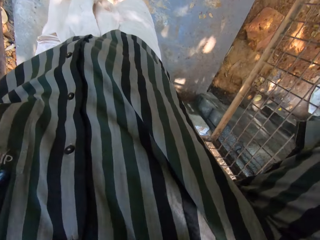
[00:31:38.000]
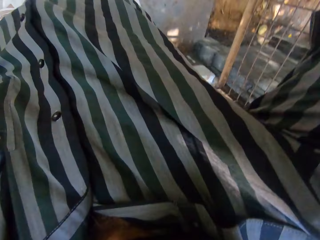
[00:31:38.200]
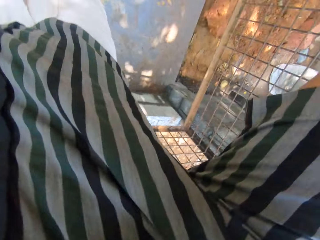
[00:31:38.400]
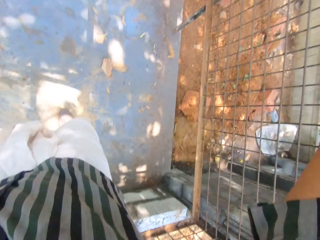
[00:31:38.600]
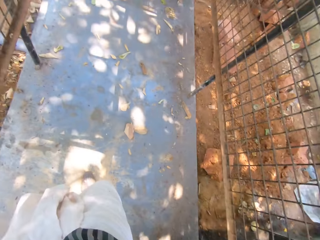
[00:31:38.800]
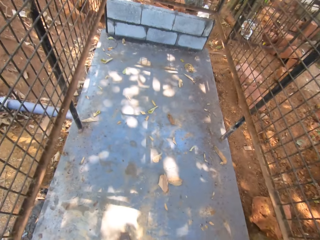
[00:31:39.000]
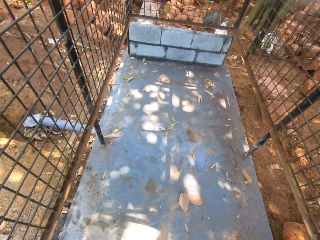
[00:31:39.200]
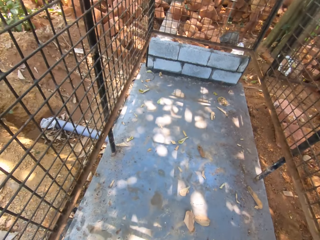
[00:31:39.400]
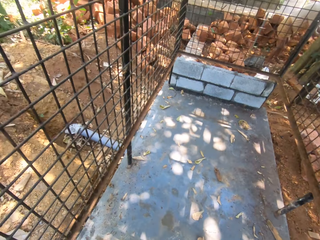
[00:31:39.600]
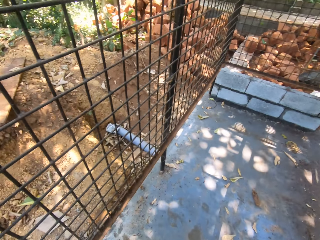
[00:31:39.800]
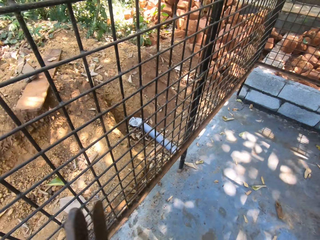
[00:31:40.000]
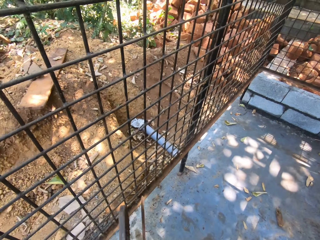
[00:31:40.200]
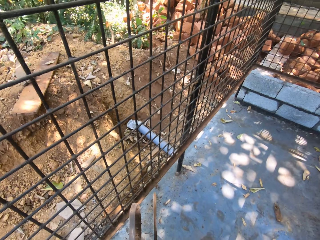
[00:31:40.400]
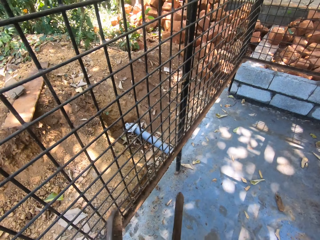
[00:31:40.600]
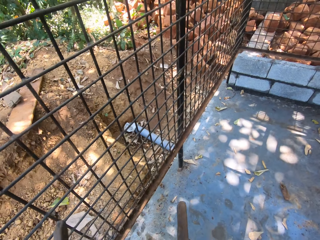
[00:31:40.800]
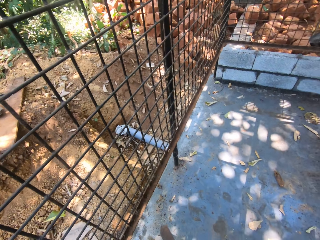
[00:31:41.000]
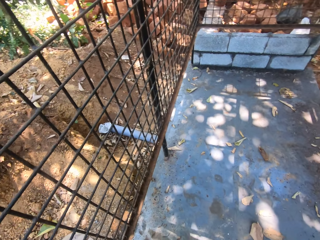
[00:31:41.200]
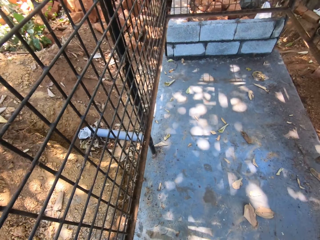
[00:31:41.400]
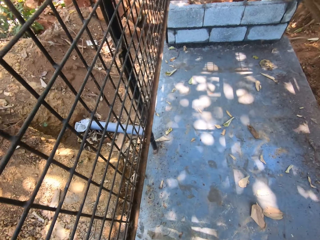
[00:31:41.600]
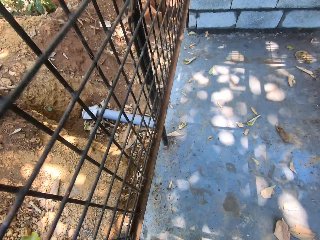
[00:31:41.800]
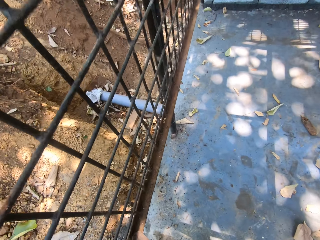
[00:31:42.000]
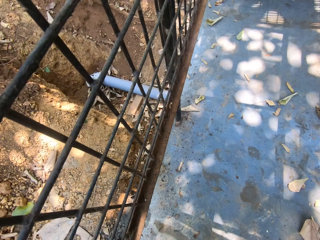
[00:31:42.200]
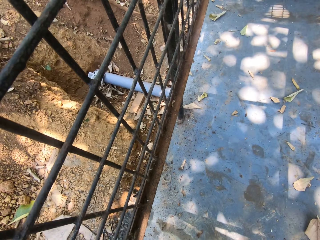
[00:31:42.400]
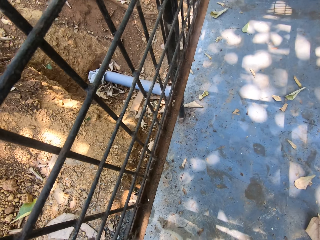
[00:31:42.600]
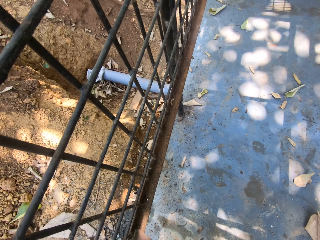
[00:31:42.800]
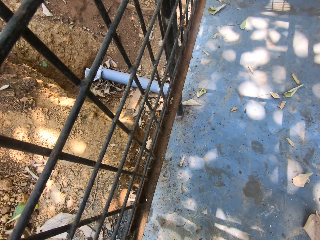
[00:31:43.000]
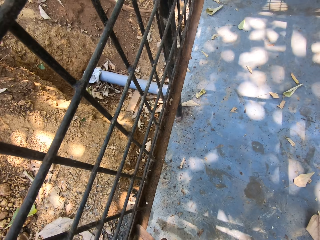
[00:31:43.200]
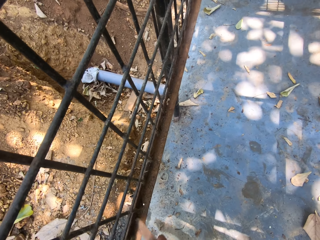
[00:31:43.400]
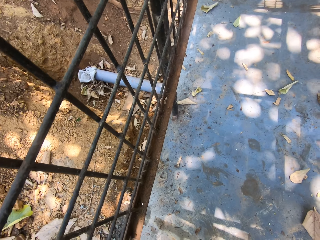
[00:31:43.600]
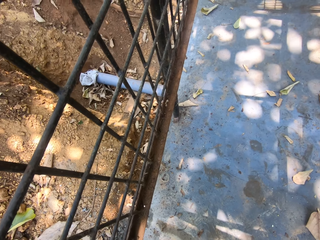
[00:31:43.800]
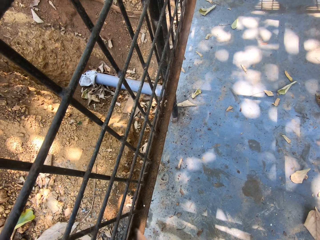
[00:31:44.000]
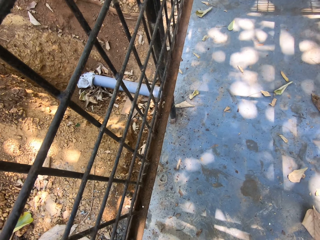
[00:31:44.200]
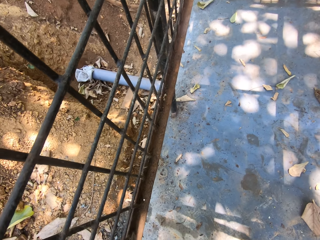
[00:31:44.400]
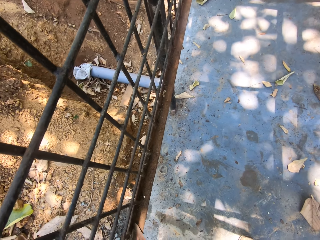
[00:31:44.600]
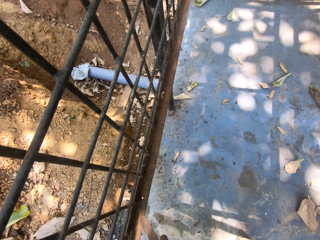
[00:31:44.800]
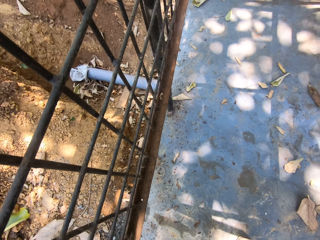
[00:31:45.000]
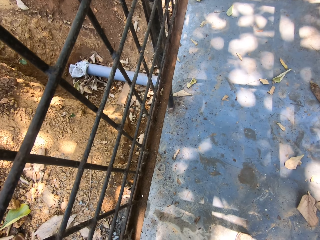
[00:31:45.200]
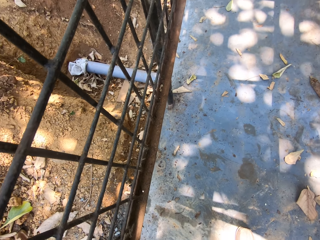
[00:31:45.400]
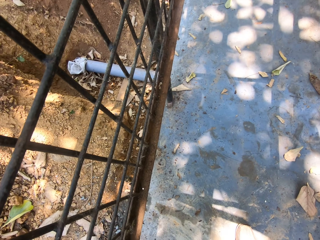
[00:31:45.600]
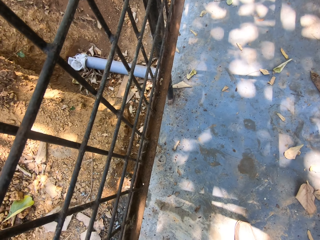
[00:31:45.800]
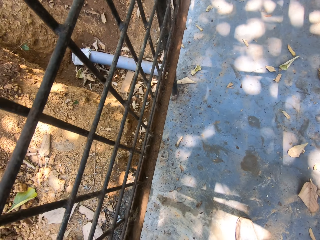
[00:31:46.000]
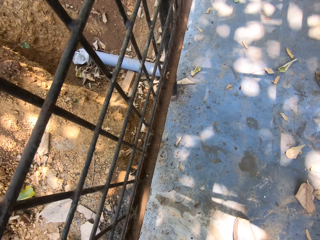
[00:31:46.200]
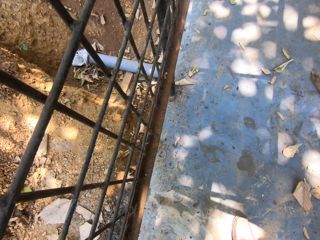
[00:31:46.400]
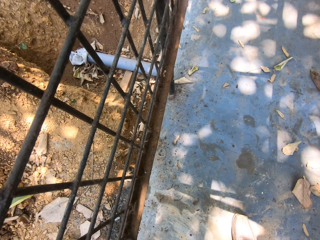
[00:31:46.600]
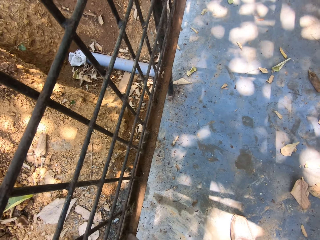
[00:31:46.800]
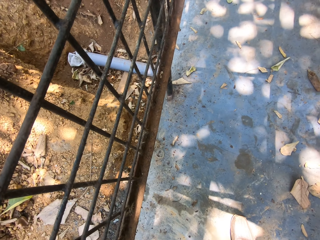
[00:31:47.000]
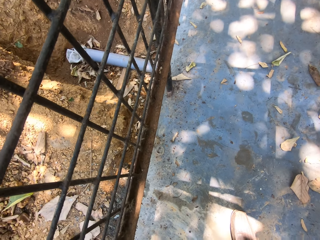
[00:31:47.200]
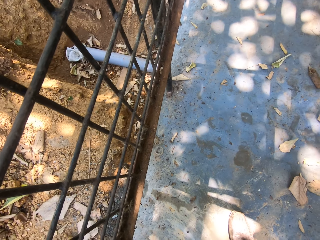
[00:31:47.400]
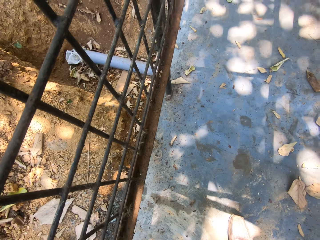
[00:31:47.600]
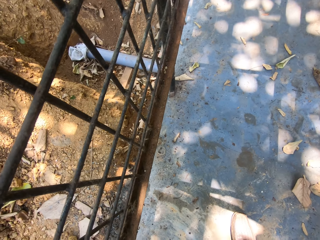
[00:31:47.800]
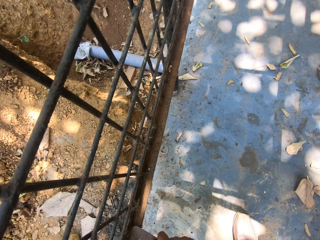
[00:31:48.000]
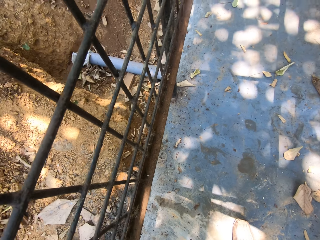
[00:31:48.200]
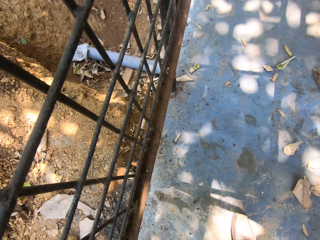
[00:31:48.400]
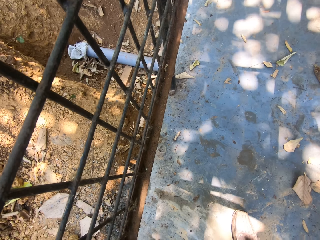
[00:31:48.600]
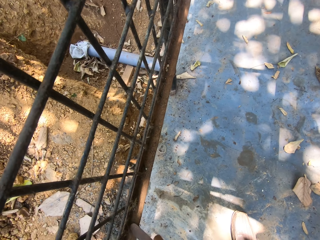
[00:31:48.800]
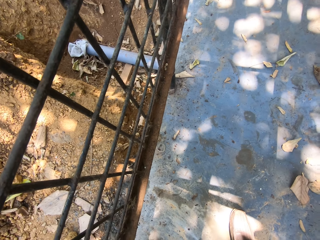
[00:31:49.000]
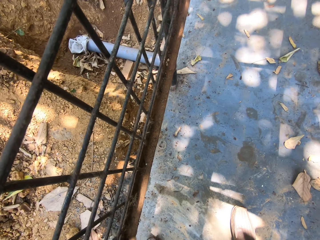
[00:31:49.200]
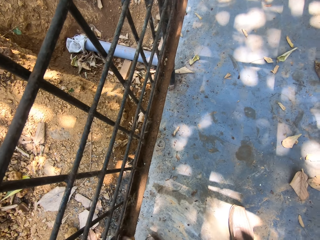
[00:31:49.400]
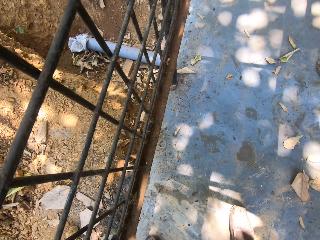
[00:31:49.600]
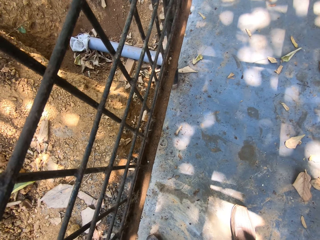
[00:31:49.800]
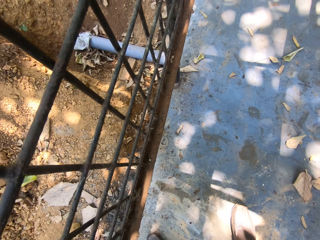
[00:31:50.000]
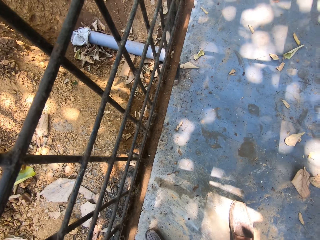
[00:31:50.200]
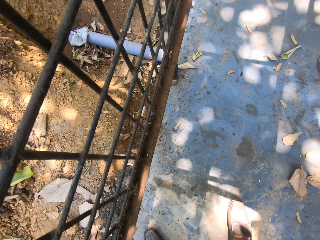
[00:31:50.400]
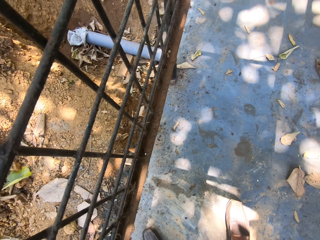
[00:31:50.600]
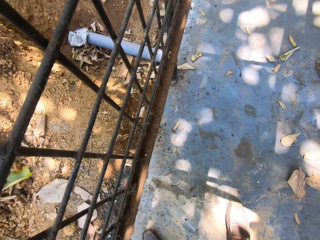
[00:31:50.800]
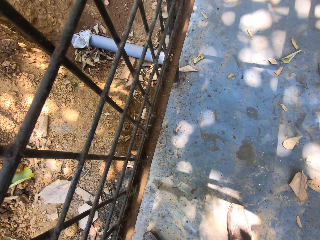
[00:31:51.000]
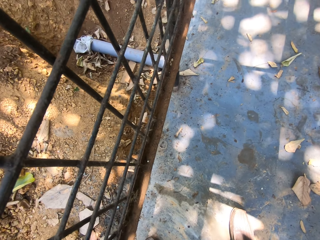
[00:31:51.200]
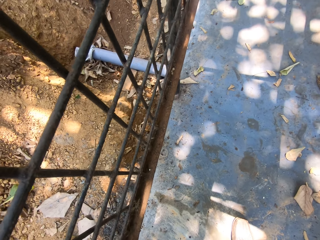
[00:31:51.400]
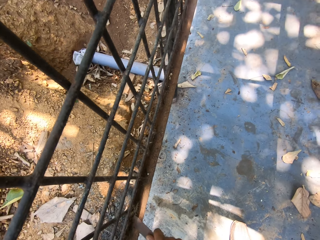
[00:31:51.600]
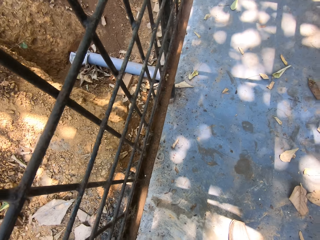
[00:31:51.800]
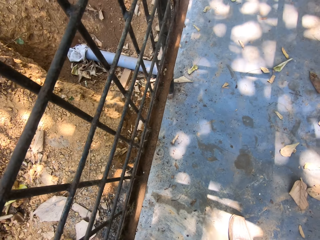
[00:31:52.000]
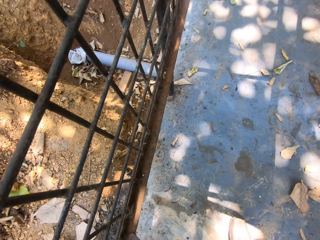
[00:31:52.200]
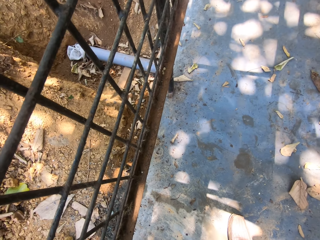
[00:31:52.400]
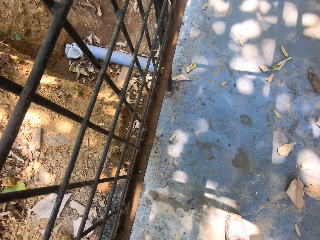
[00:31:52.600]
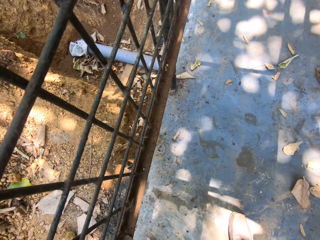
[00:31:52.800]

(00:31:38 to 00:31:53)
The camera wearer holds metals. They sand the metal grill. They converse with someone. They sand the metal grill.

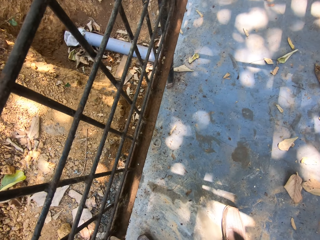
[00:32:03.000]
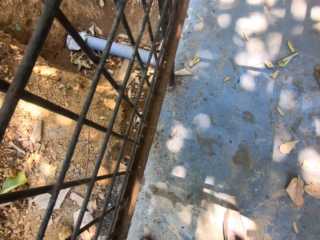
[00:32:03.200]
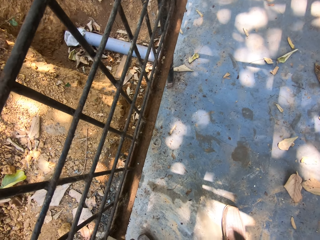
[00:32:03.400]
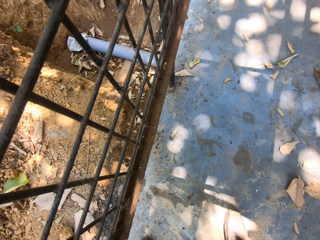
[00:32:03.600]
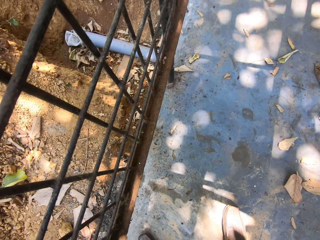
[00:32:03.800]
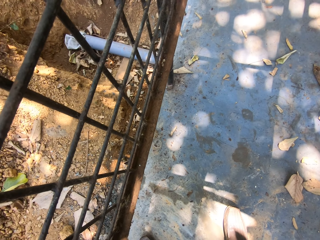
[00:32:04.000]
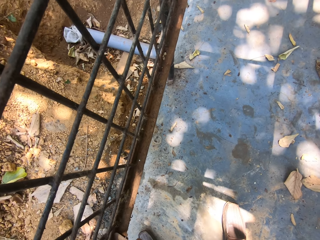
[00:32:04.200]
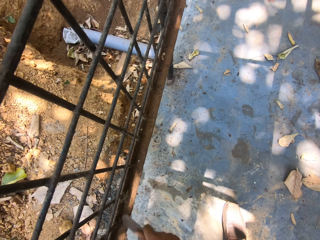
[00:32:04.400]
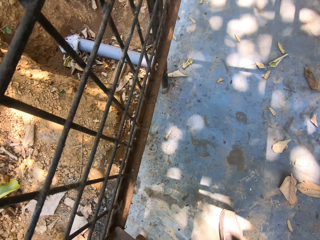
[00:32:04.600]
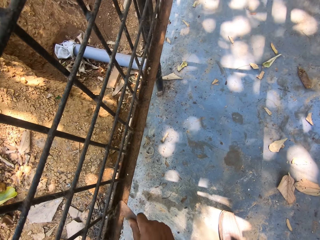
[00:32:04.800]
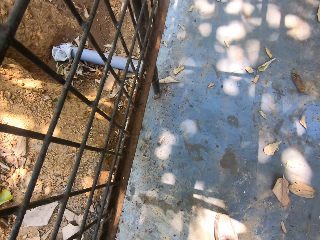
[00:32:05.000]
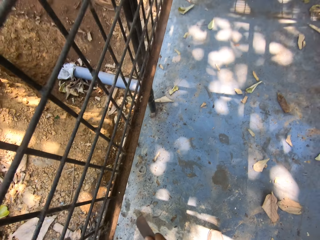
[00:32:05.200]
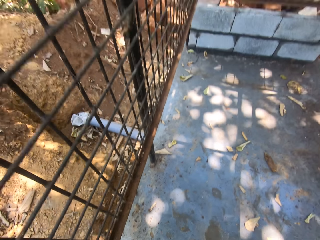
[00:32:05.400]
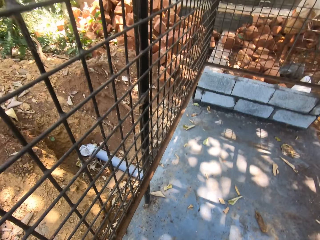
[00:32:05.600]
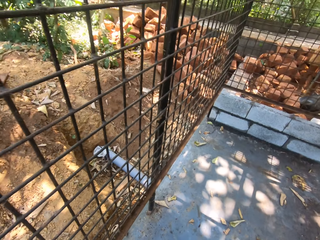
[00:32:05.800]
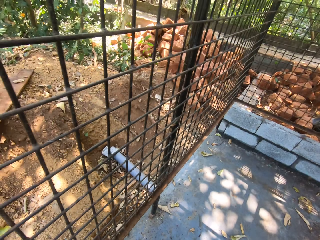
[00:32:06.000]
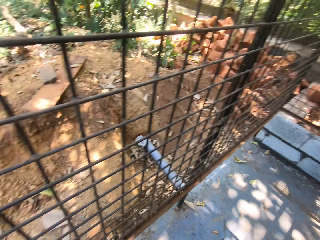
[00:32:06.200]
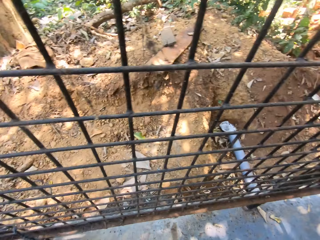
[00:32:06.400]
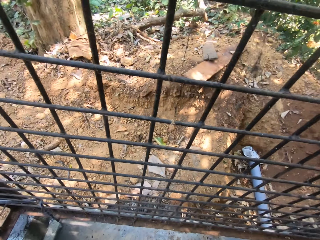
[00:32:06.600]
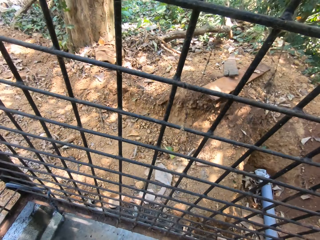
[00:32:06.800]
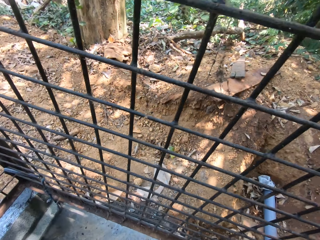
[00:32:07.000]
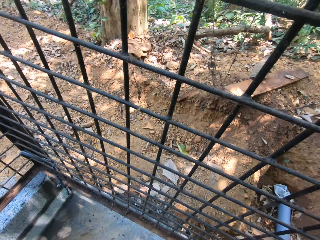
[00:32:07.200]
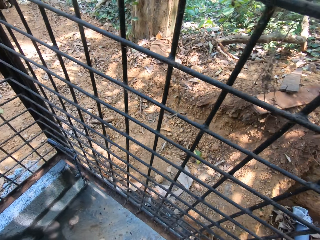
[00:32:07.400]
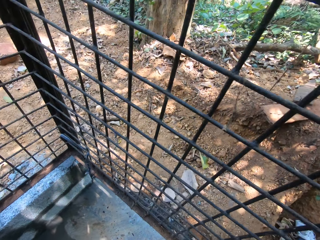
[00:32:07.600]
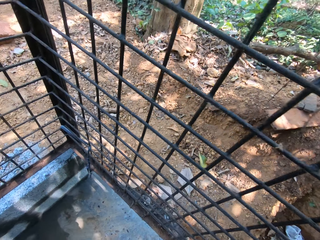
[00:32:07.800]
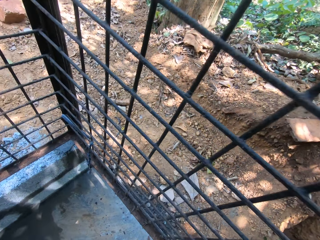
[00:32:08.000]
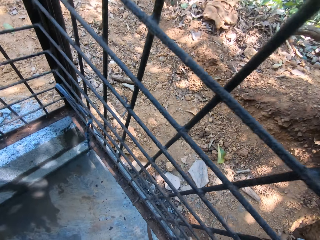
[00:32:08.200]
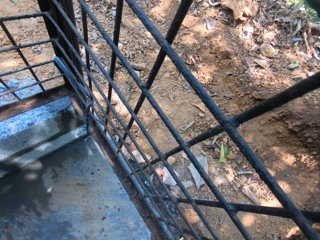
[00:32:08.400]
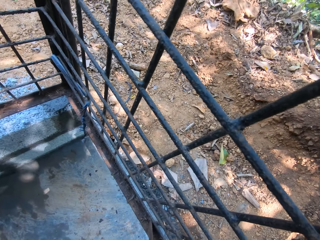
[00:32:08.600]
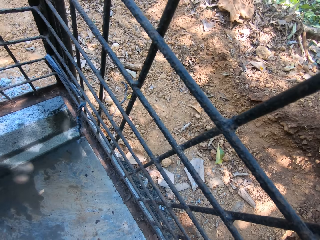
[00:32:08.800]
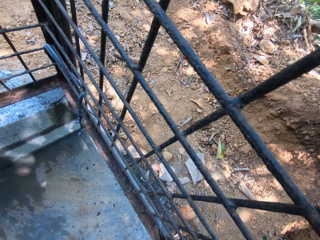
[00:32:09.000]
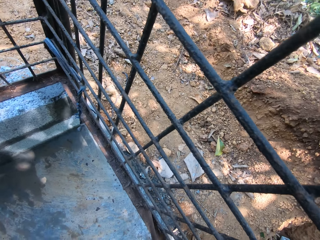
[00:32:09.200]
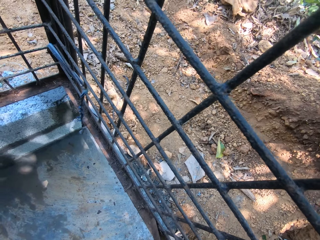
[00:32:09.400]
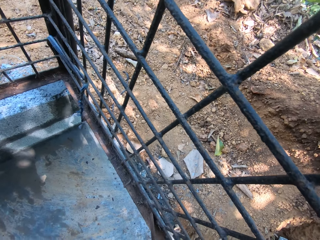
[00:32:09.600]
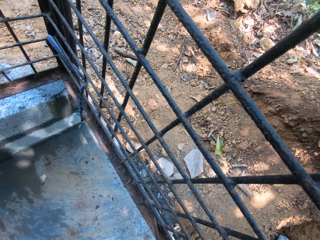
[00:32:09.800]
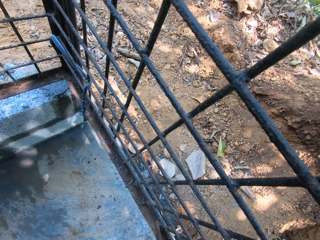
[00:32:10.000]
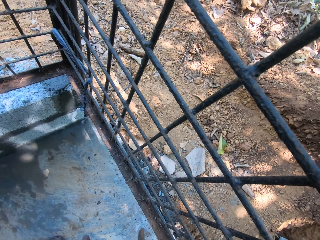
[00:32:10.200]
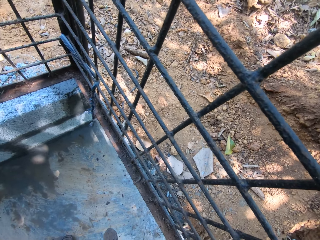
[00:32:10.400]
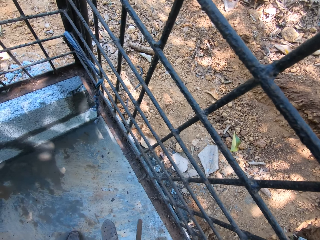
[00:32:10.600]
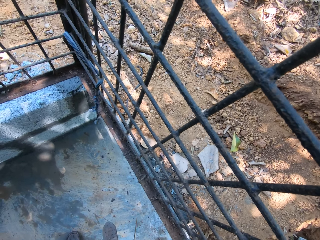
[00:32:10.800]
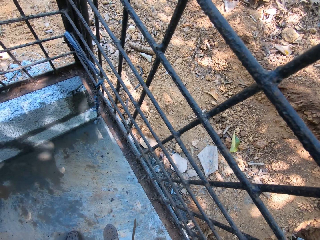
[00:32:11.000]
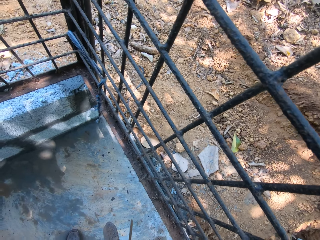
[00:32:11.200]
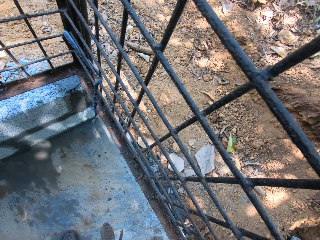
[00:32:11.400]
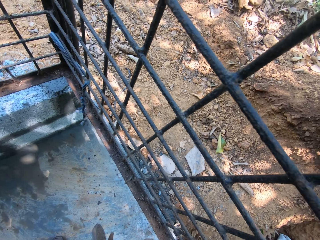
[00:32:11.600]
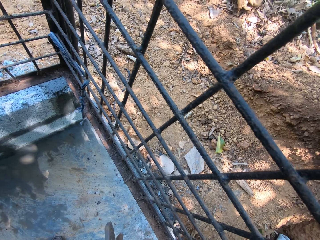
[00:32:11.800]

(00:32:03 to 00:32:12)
The camera wearer looks around. They sand the metal grill.
